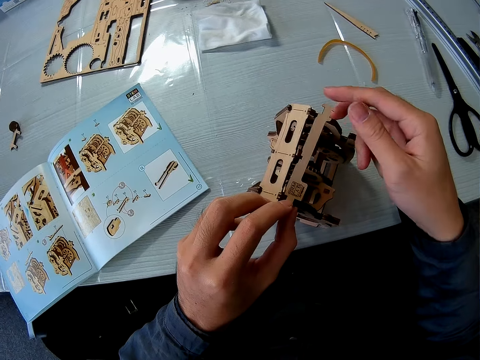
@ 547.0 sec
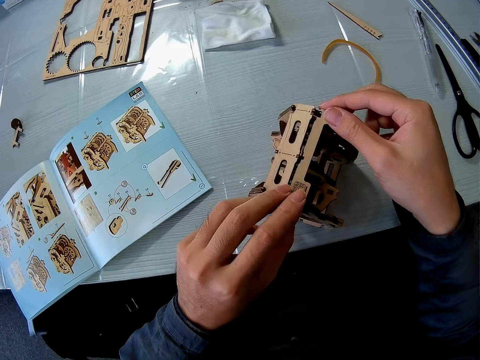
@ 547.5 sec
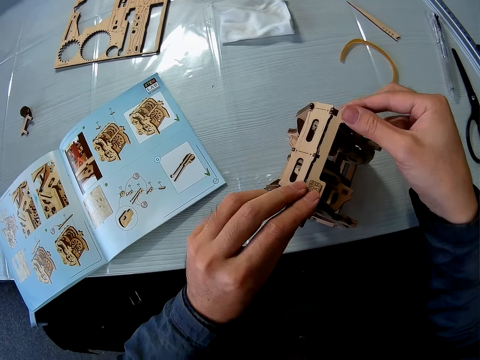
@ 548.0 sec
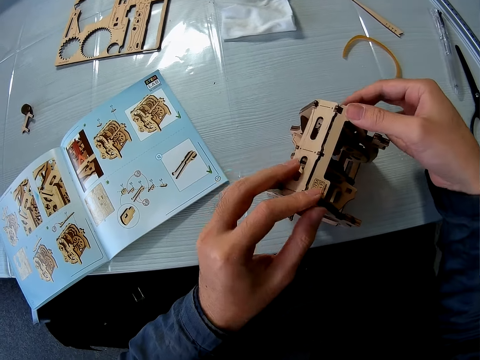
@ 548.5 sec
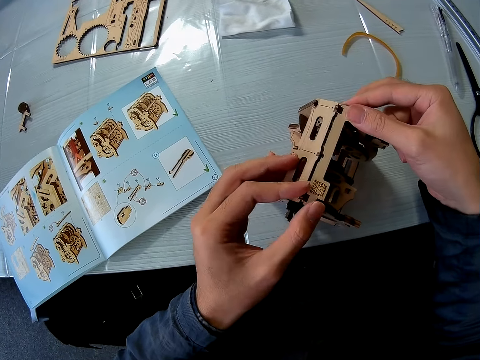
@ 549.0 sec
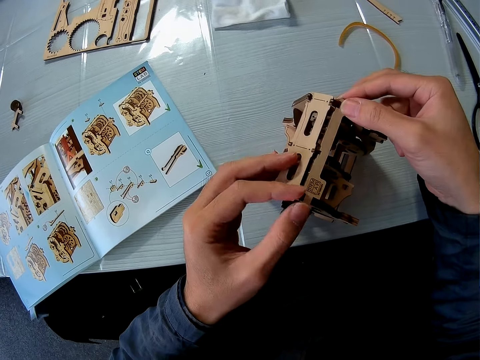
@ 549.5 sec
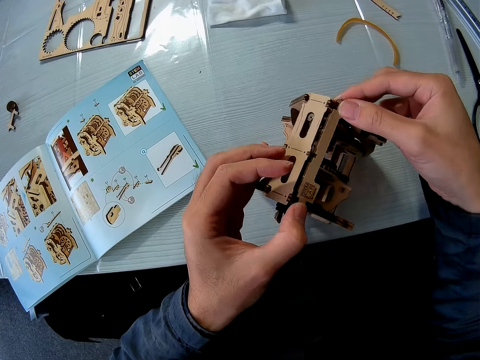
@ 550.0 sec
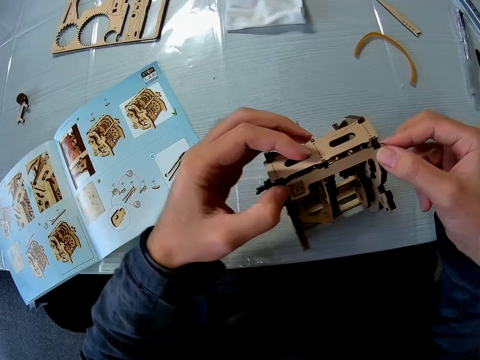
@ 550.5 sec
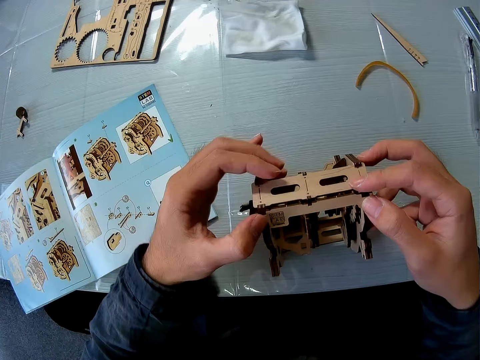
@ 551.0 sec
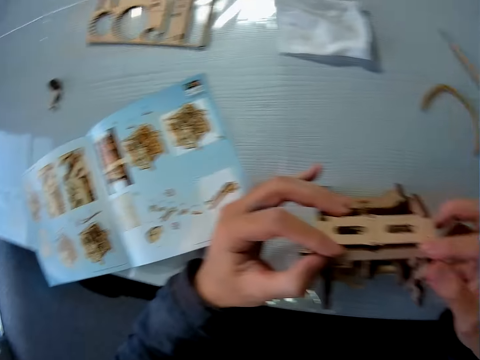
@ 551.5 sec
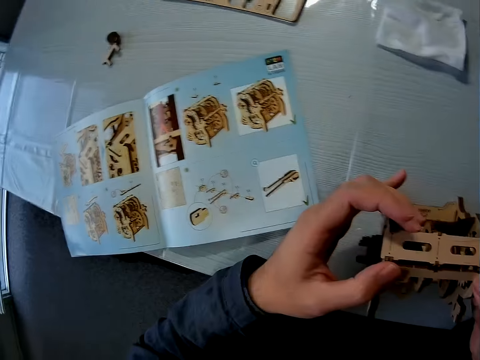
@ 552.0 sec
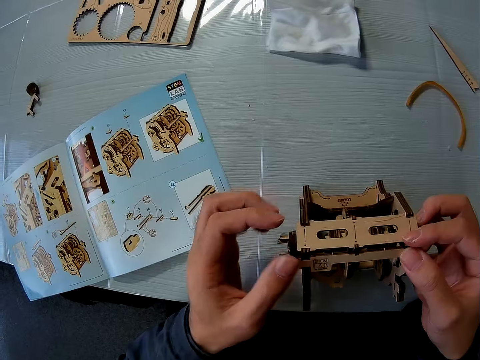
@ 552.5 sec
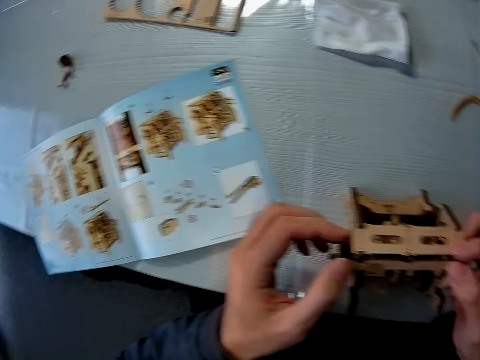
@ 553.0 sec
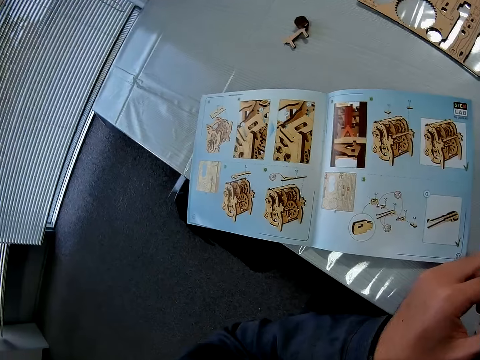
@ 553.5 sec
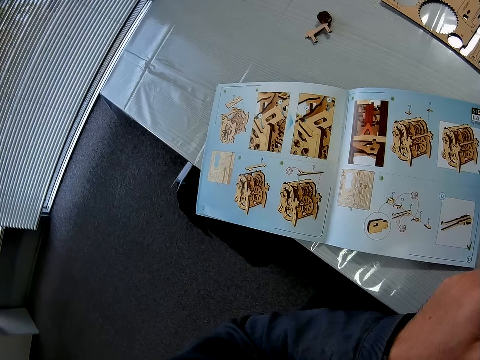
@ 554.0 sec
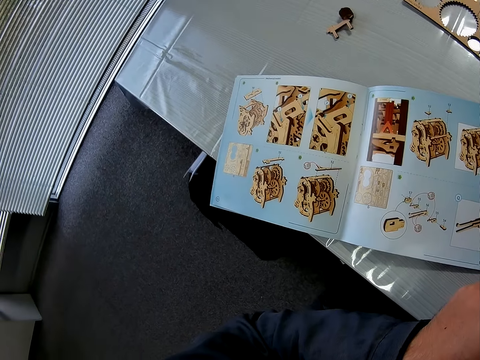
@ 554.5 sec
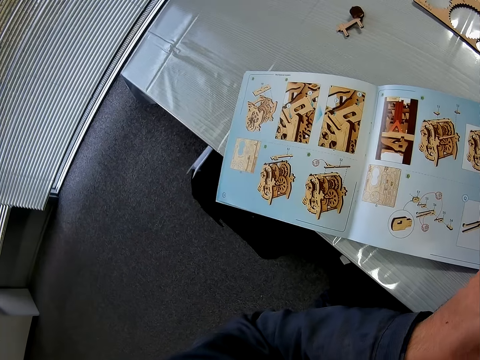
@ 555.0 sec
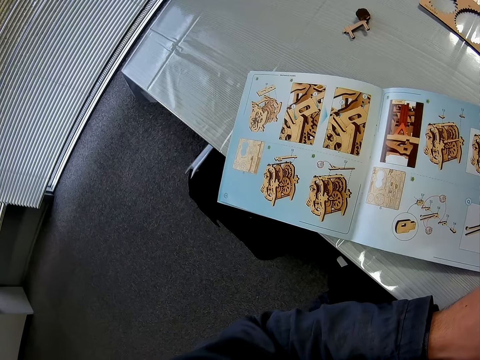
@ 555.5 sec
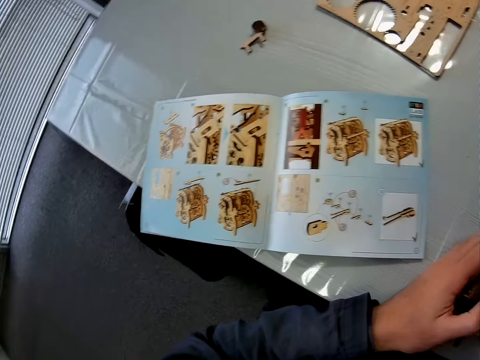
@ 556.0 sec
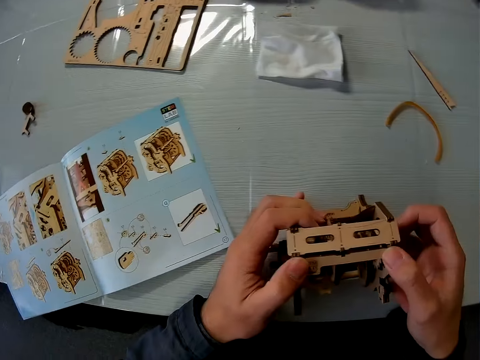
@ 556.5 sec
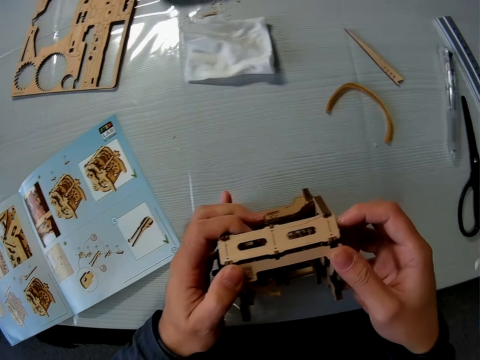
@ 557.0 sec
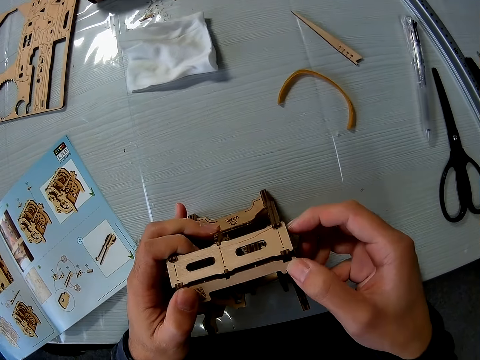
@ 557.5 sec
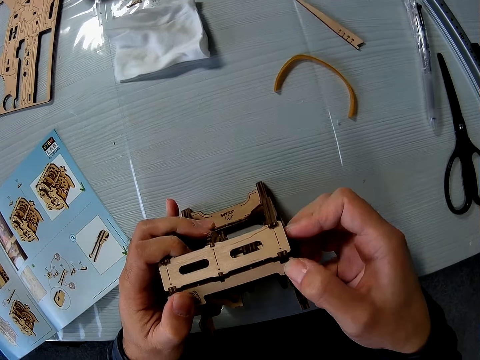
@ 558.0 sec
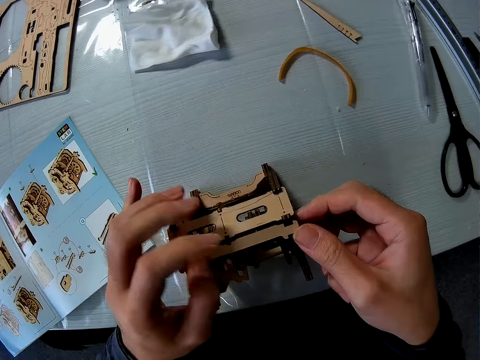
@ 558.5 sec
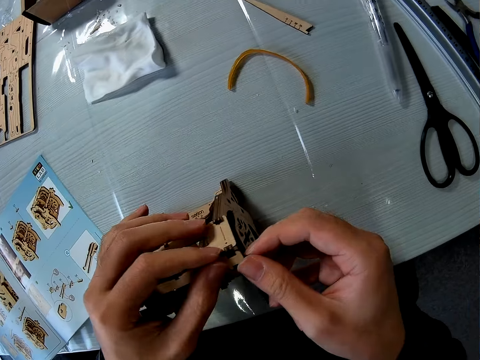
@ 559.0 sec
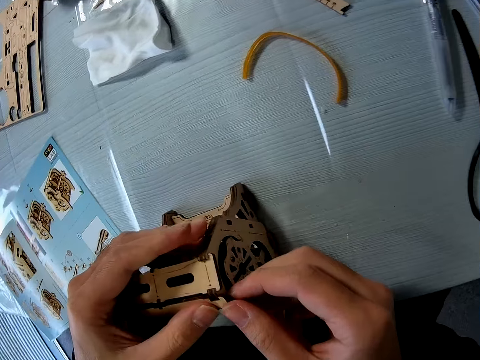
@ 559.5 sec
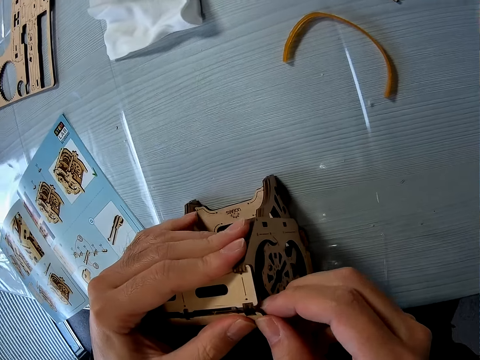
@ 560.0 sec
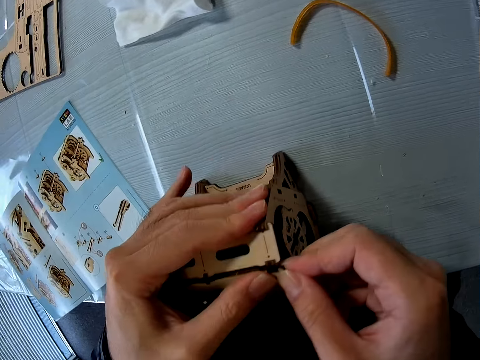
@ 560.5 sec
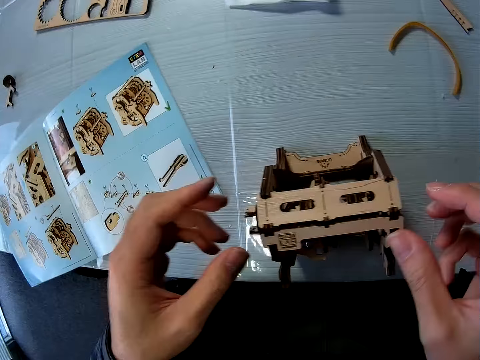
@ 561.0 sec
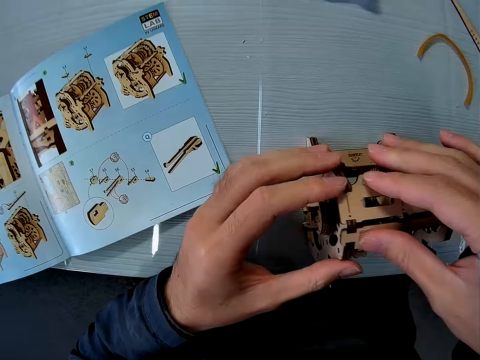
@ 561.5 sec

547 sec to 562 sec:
The camera wearer moves the wooden engine kit. They fix the craft material on the wooden engine kit.

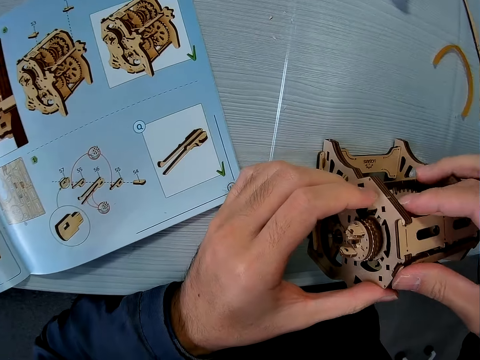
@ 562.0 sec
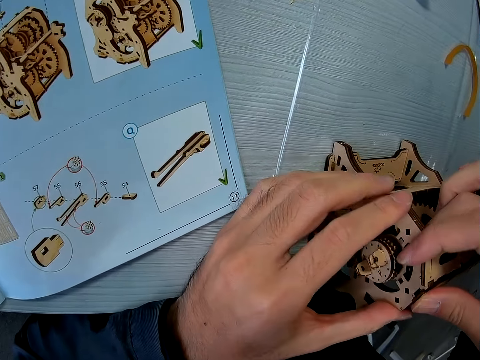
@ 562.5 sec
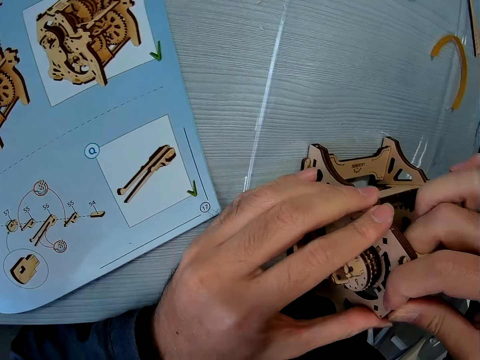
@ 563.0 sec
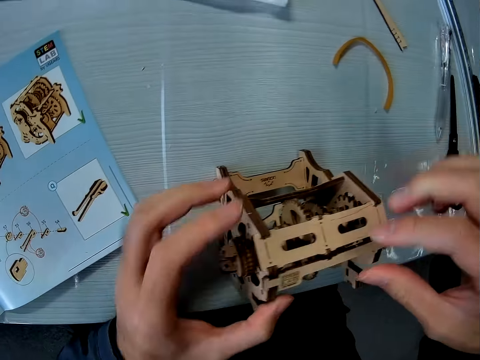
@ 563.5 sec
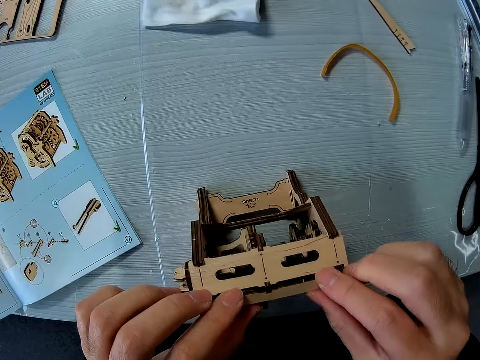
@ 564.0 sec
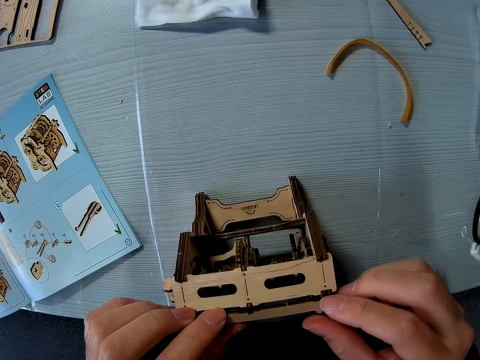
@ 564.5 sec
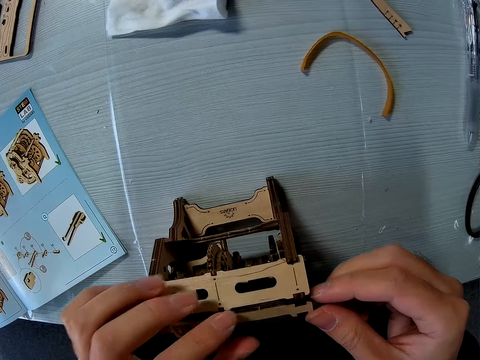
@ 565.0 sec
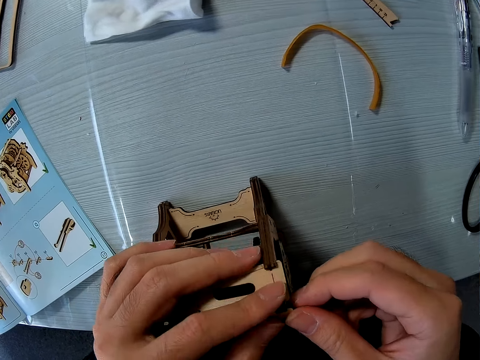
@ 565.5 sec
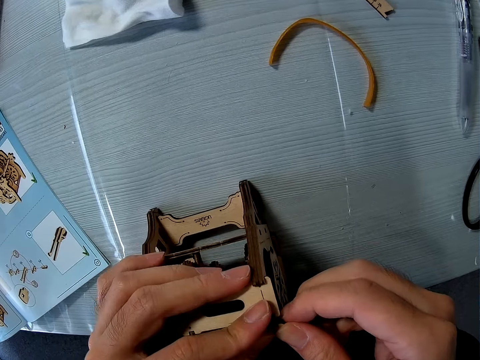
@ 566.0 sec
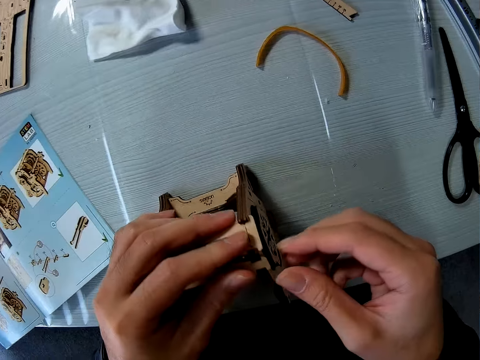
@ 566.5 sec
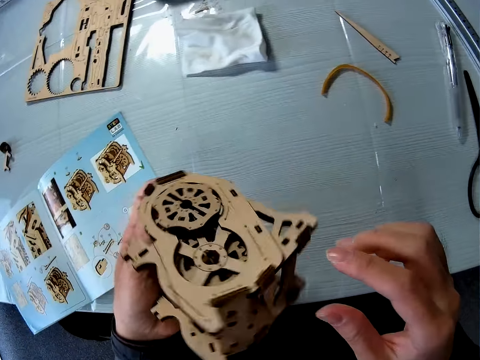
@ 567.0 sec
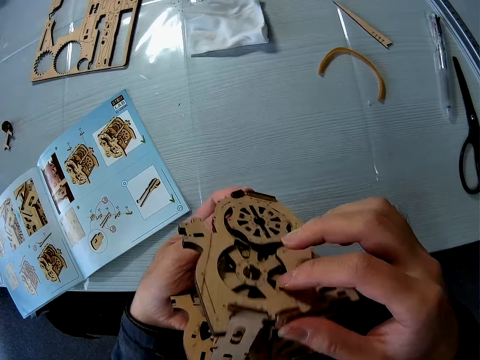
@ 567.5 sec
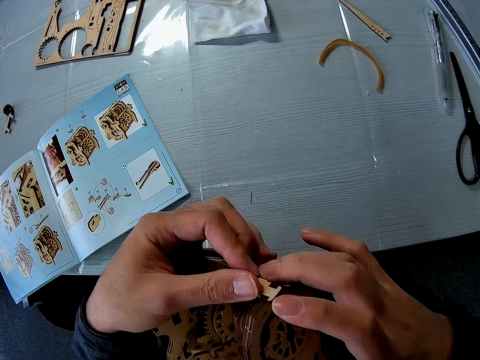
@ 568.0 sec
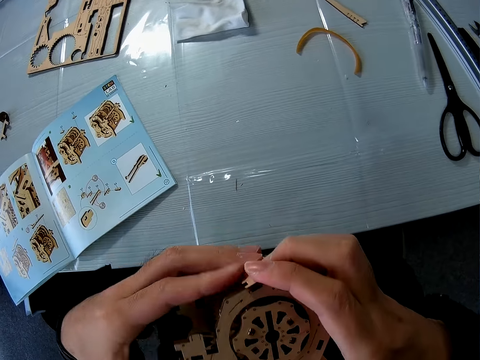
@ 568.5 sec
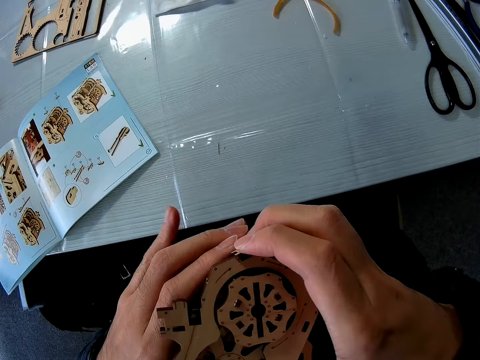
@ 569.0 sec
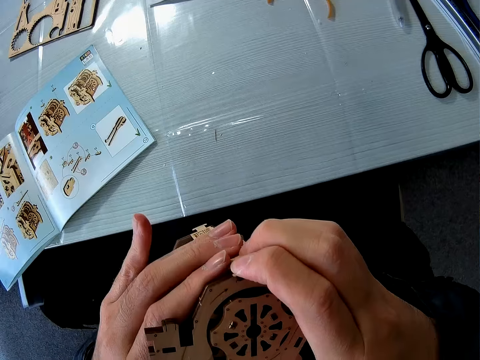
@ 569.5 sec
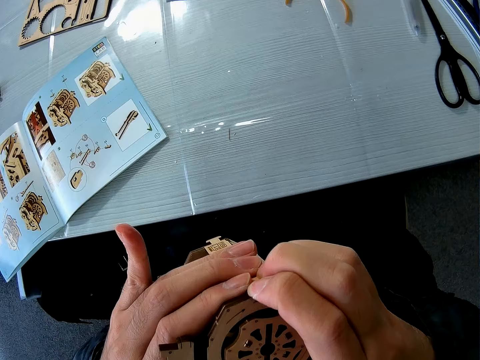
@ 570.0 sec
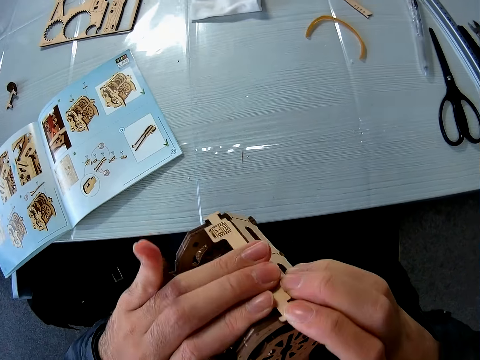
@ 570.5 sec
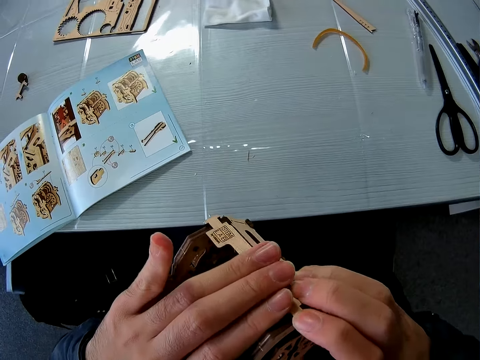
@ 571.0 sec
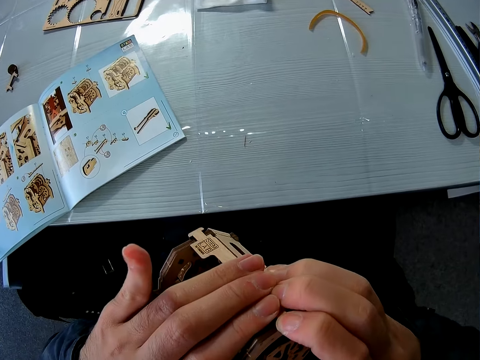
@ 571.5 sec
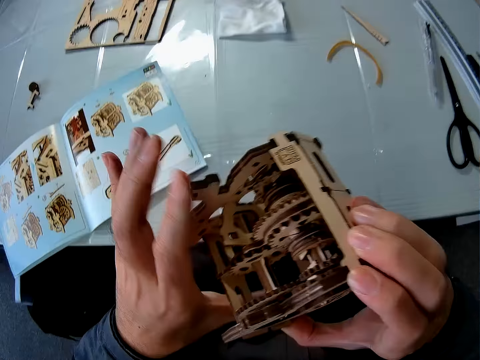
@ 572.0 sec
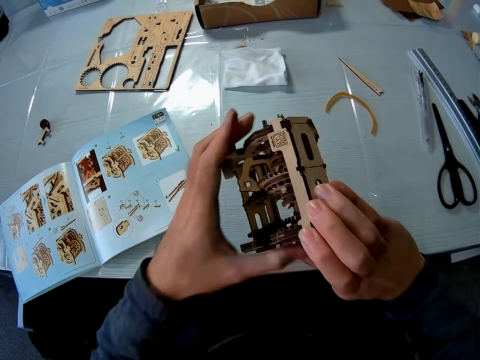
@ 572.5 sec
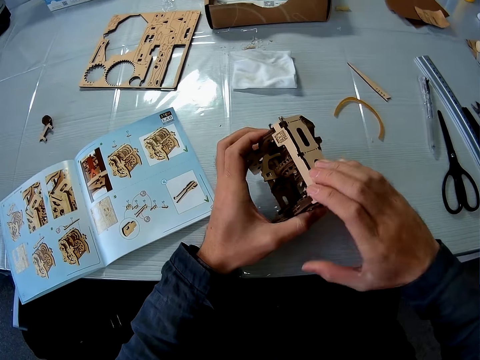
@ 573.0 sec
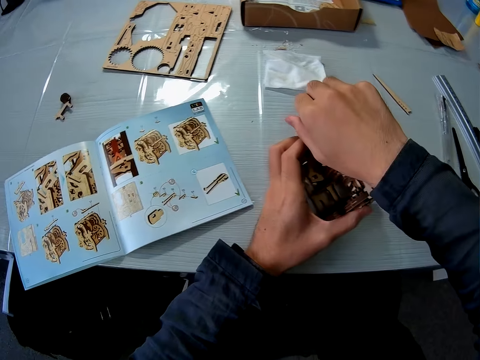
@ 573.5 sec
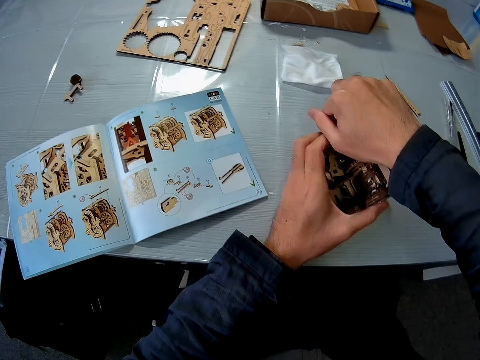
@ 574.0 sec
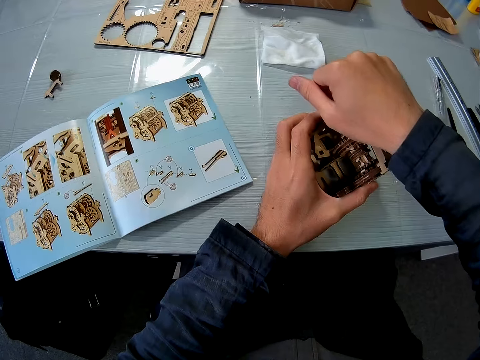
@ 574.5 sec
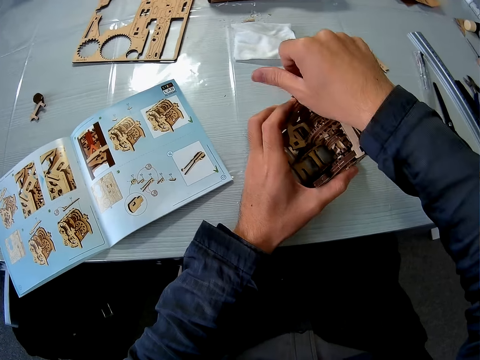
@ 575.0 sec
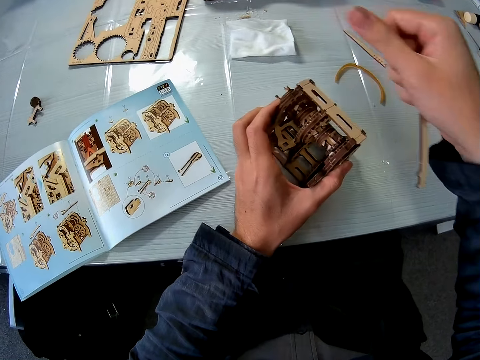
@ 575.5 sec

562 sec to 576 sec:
The camera wearer lifts the wooden engine kit or wooden mechanical model from the table using the left hand. They compress the piece on the wooden engine kit with both hands. They adjust the wooden mechanical model. They place the wooden engine kit on the table using both hands. They remove the crafting piece from the wooden engine kit using the right hand.
